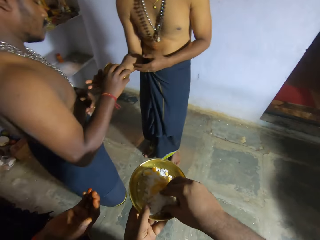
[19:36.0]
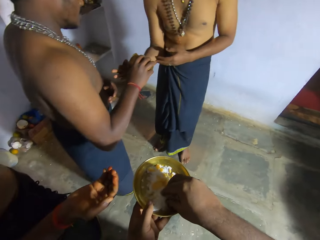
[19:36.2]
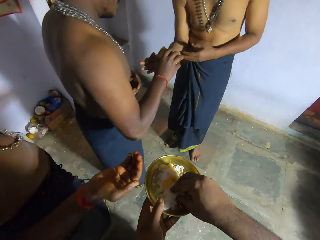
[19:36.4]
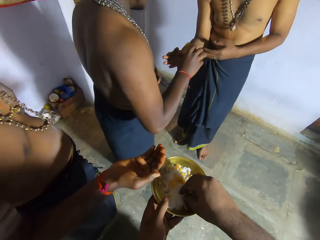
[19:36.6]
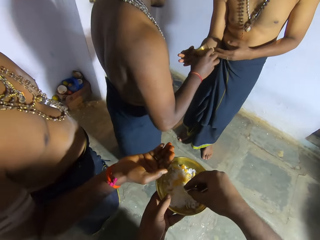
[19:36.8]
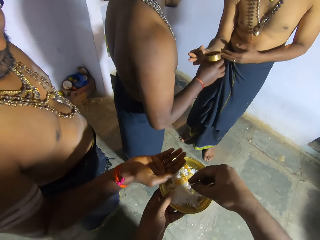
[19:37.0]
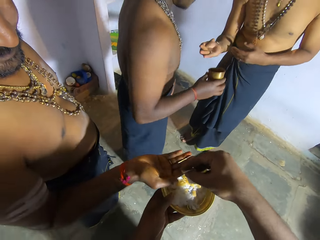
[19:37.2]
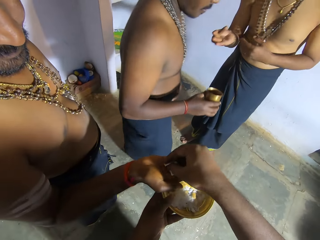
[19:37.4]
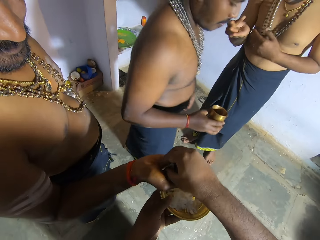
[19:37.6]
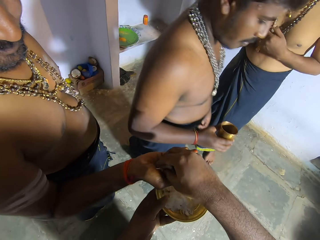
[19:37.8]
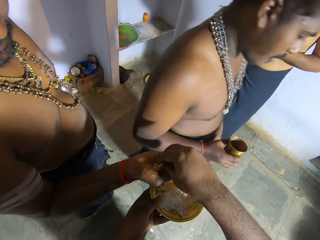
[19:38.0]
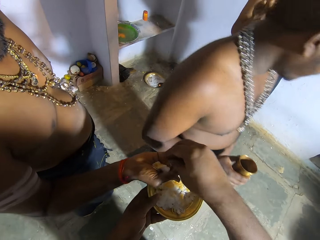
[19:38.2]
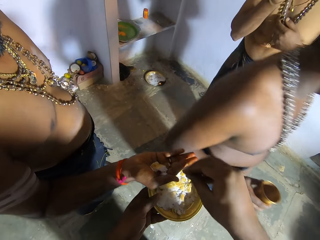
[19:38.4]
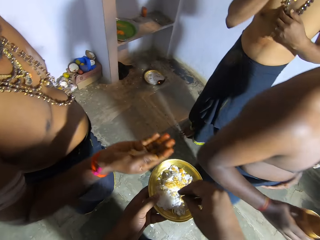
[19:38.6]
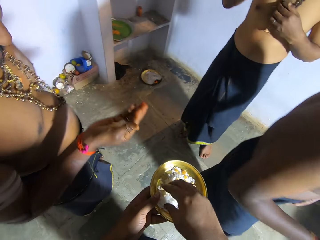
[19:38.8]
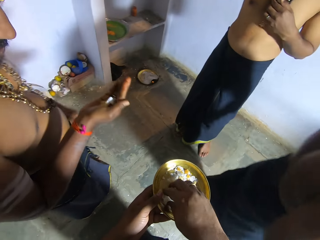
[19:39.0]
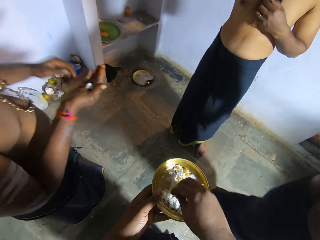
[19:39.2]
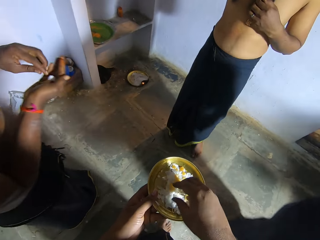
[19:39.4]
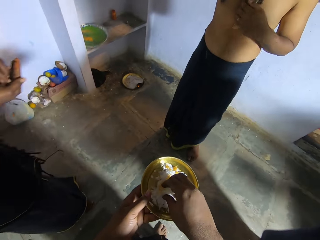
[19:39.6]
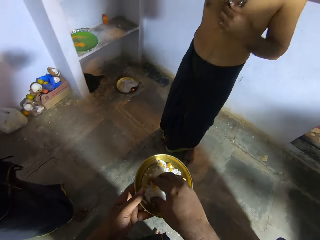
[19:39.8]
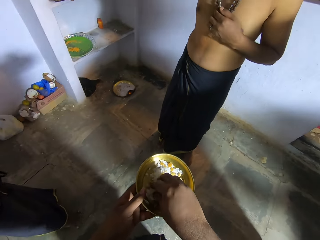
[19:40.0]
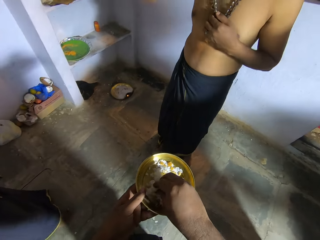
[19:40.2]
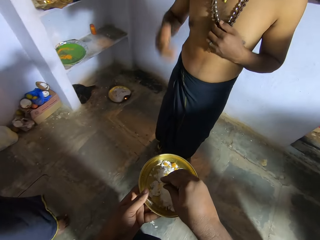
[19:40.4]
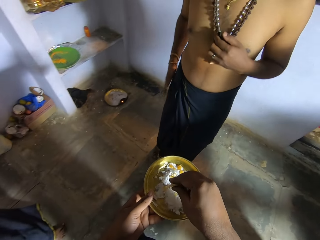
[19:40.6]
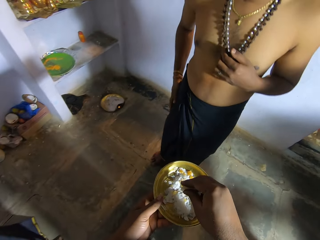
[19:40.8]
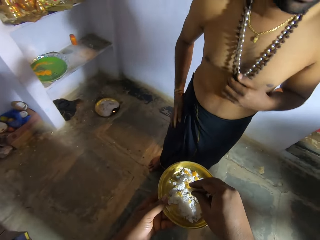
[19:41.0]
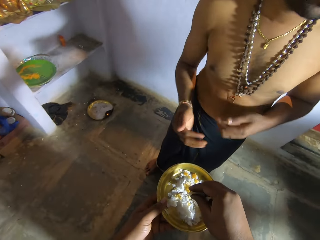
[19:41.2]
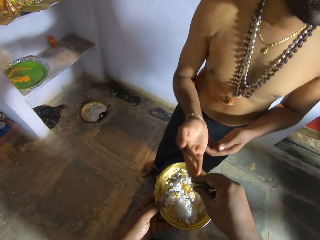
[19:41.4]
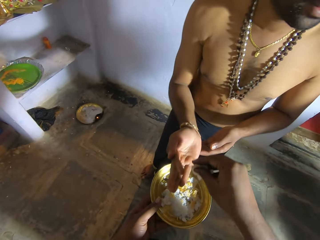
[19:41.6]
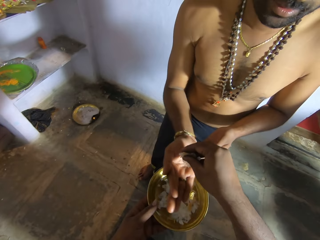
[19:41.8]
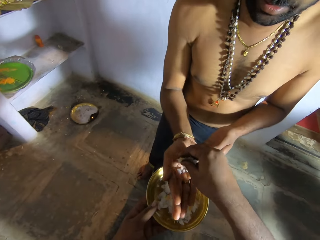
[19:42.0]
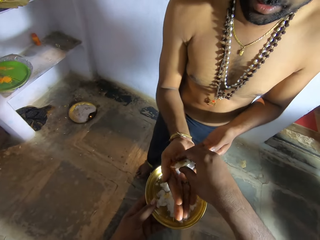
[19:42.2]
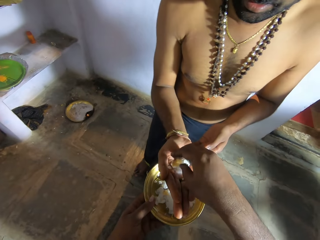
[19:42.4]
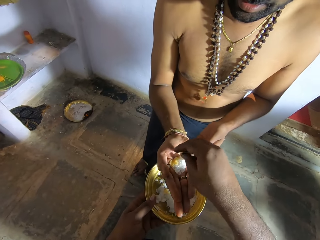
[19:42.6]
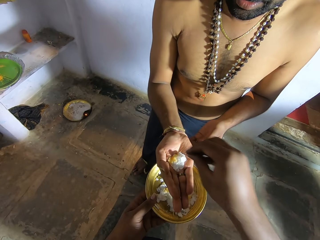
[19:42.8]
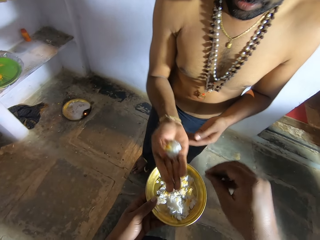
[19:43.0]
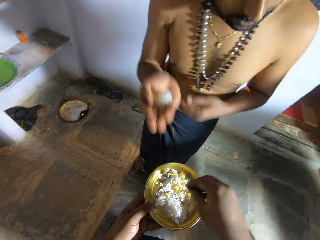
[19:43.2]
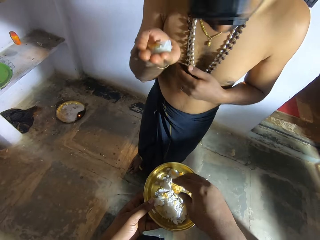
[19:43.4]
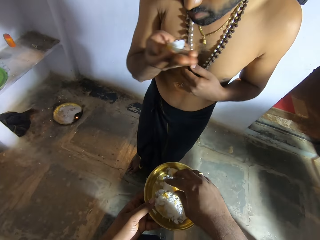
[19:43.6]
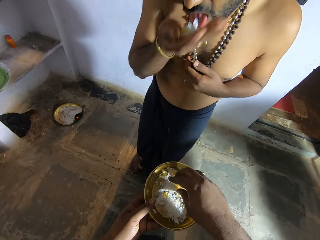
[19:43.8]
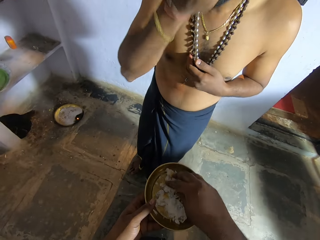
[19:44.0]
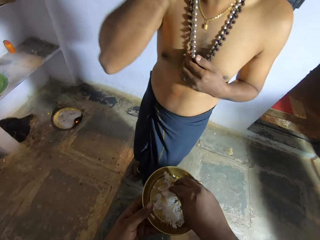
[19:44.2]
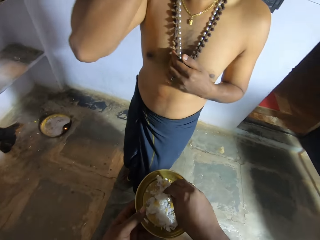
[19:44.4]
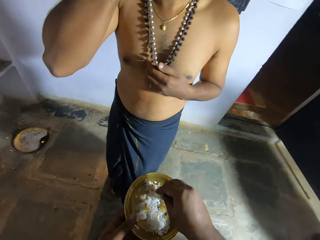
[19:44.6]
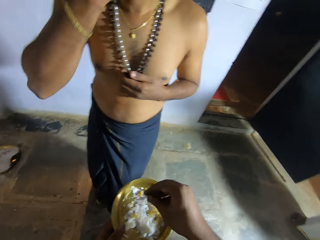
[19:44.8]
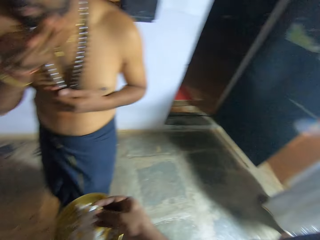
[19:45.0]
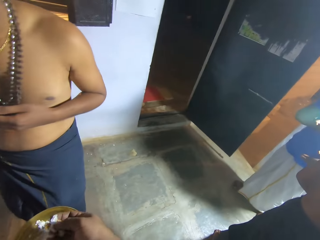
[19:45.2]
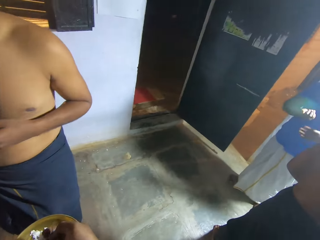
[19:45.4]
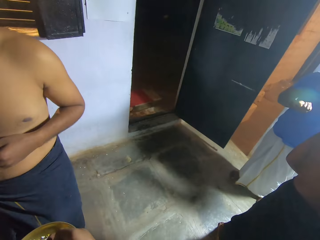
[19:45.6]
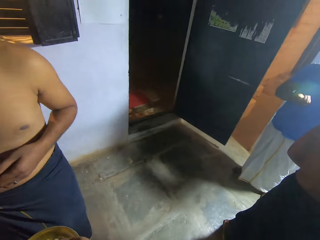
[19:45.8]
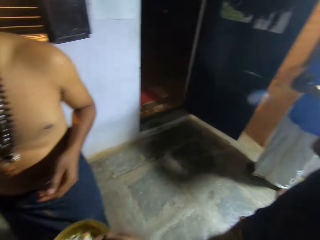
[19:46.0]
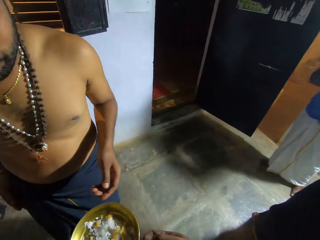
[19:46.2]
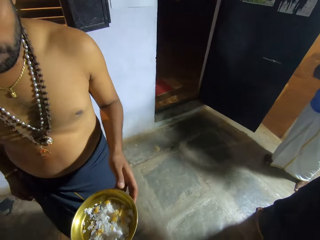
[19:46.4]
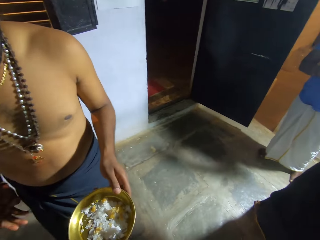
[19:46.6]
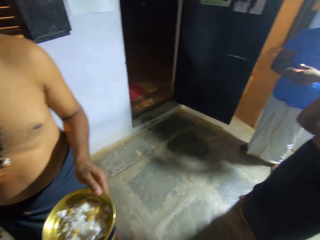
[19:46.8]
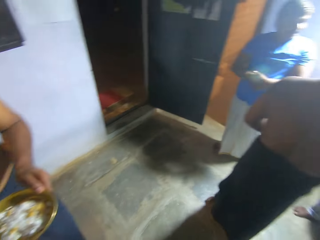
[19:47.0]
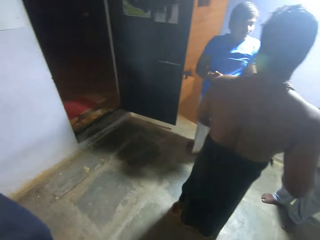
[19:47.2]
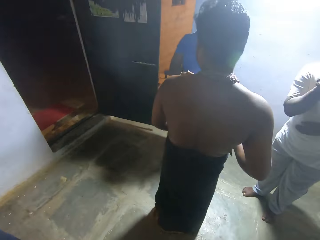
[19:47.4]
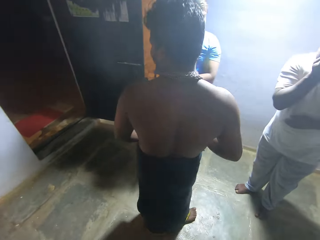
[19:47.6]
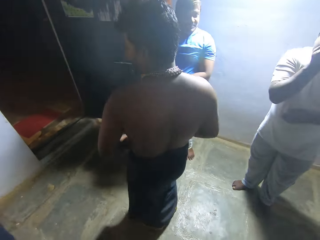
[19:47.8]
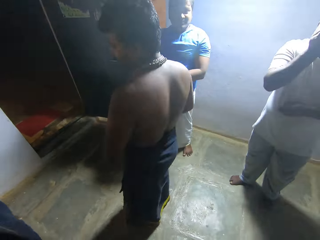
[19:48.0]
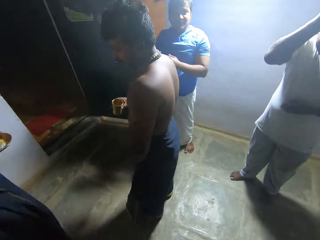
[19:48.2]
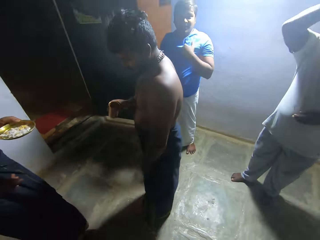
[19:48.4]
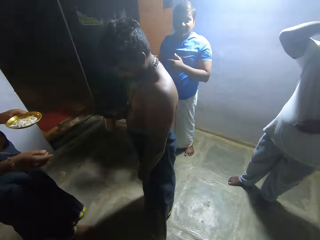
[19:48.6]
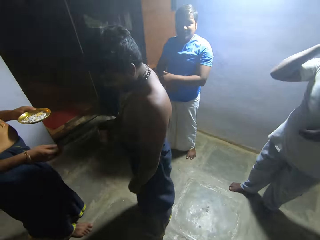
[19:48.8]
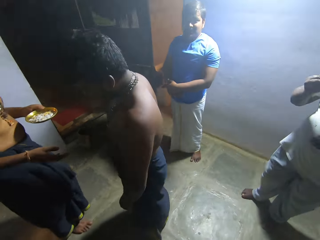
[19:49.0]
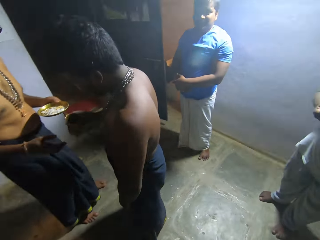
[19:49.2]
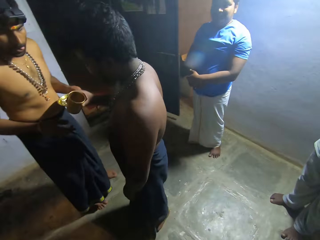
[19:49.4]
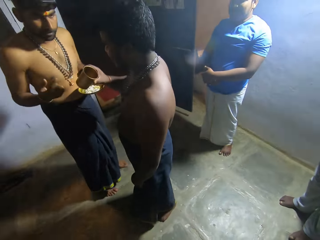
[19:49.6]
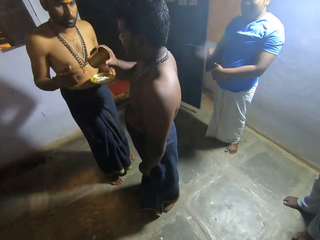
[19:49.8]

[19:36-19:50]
The camera wearer picks something from a plate with the right hand. They put something to a man's hand. Another man walks around. The camera wearer picks something from the plate with the right hand. They walk forward. A third man puts his hand forward. The camera wearer puts something to the third man's hand. The third man eats something. The camera wearer picks something from the plate with the right hand. They talk and look around. They pass the plate to the third man and look around. The second man turns around and walks around.

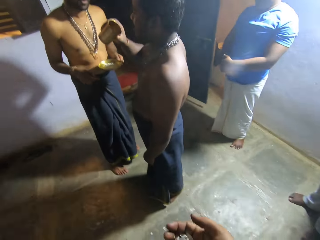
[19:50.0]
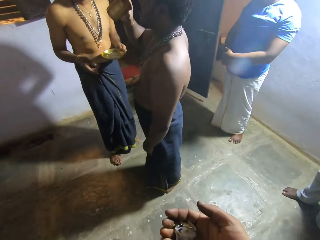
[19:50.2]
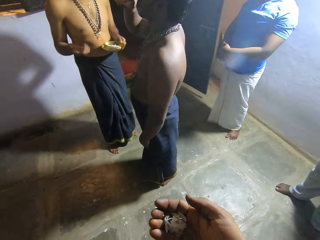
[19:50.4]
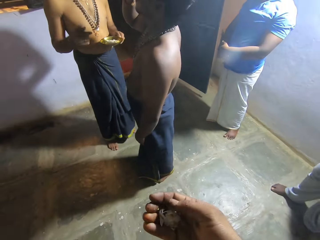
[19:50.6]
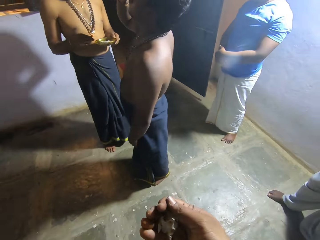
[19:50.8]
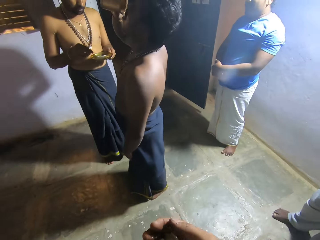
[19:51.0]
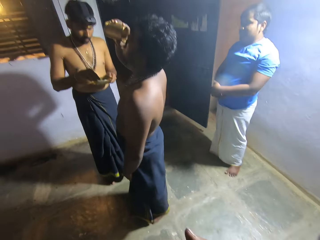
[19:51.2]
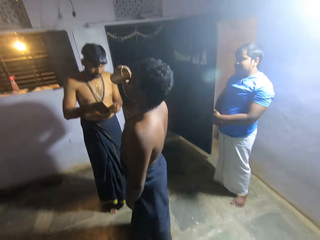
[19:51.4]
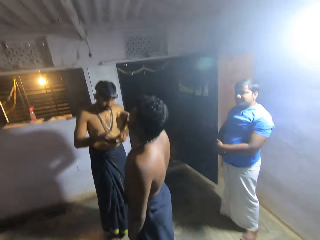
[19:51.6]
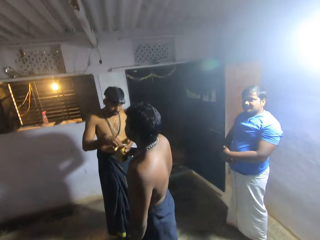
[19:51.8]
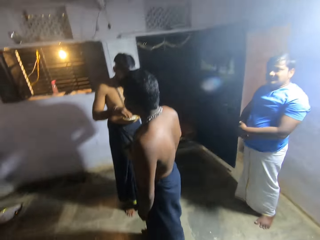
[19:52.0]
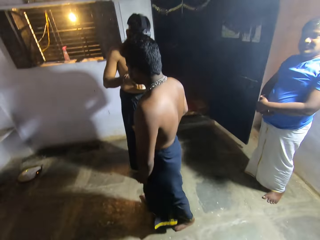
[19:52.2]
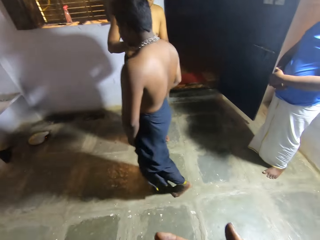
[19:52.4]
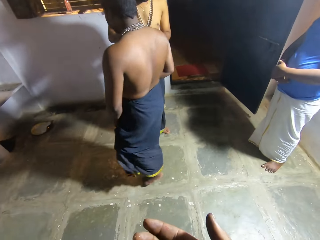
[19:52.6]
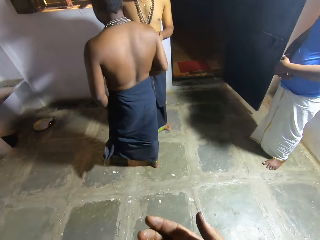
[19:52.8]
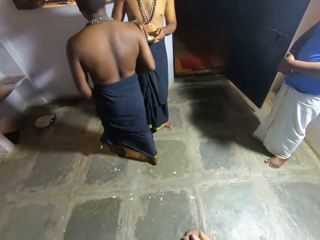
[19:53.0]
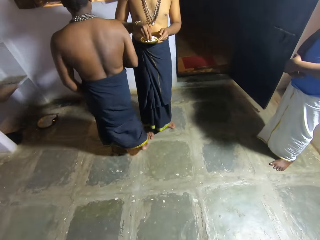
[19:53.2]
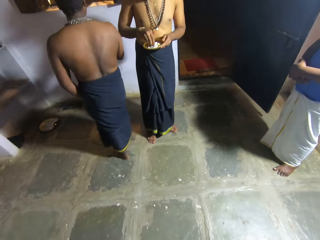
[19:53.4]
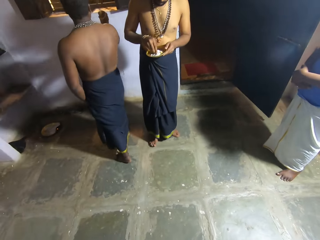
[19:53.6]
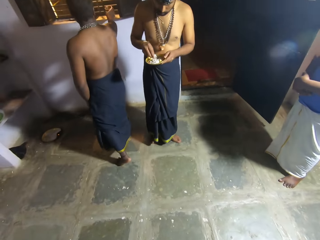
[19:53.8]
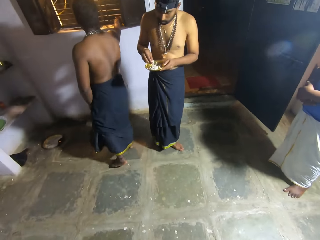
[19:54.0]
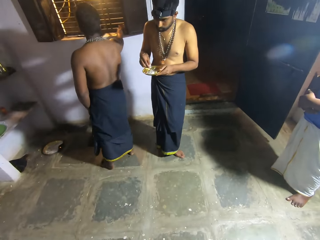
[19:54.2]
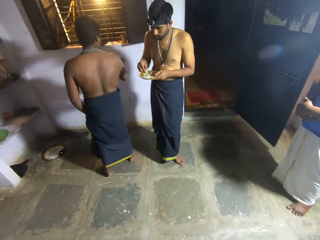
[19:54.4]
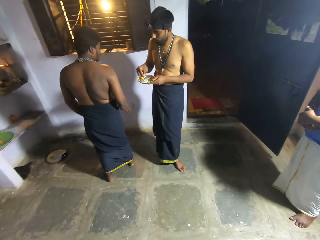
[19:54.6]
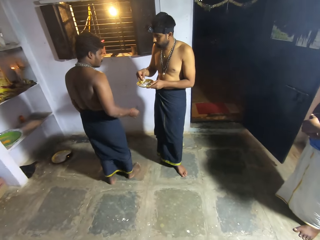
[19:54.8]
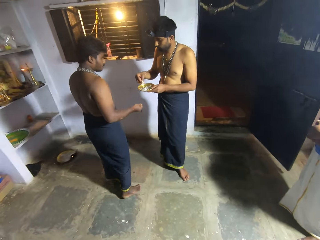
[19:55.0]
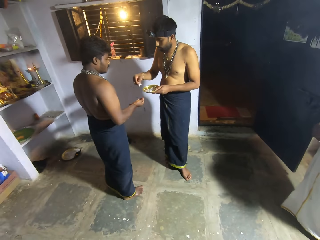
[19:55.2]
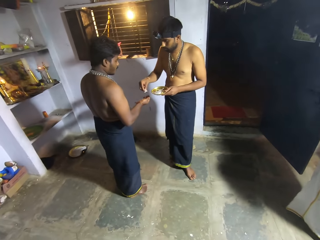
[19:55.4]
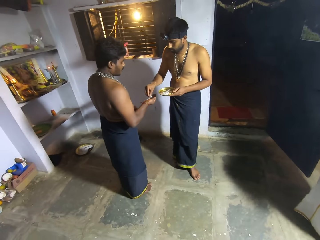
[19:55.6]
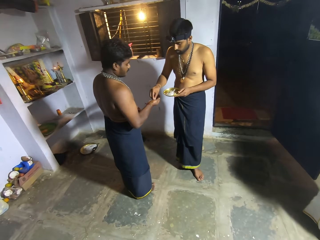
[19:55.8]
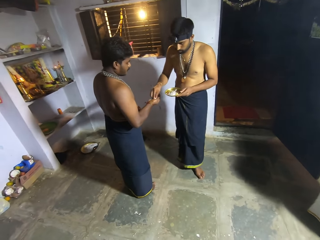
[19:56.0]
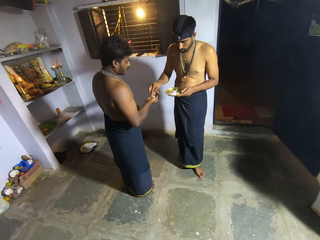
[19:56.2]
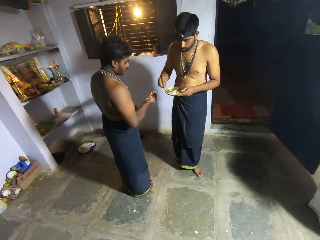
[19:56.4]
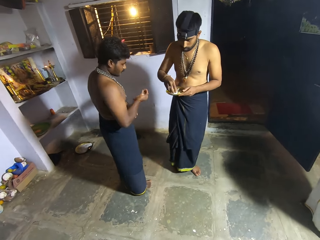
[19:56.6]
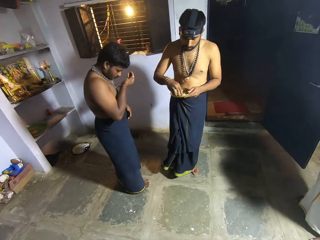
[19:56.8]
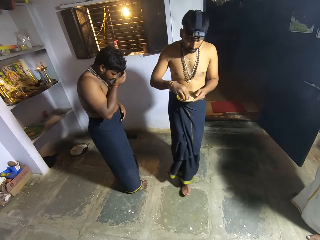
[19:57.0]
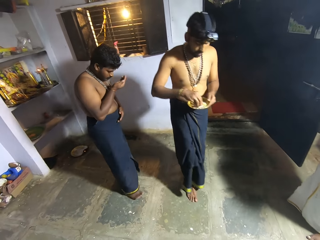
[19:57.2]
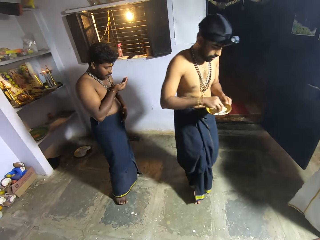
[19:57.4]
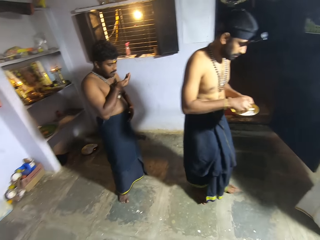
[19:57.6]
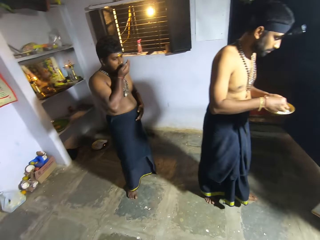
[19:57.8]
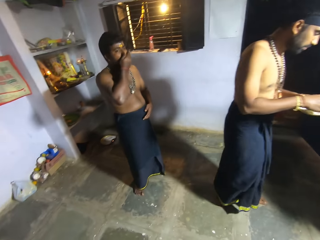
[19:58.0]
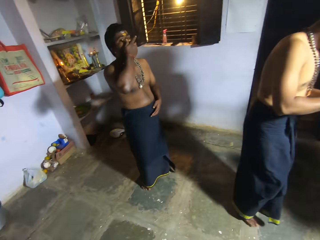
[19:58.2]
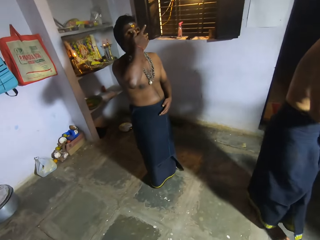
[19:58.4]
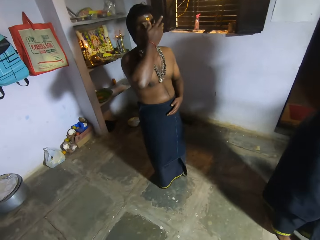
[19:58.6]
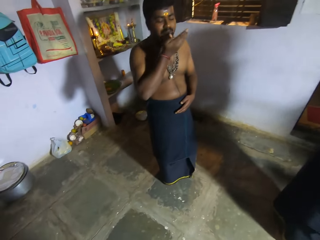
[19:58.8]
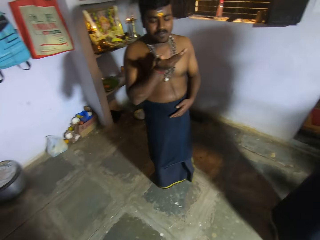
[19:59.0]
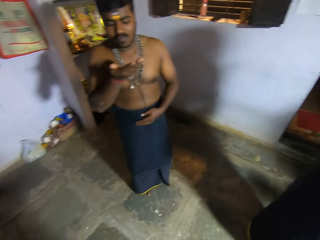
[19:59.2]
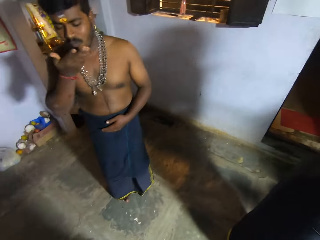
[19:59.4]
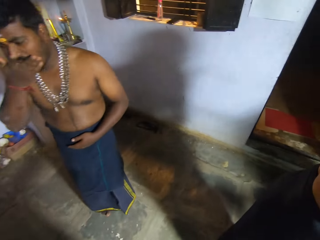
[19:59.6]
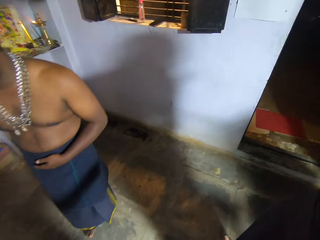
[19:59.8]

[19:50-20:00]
A man drinks a drink. The man stops, walks around, stops. The man puts the glass on the shelf and turns around. Another man picks something from a plate. The other man puts something on the first man's hand. The other man picks something from the plate. The first man sniffs something. The first man moves the hand to the face. The other man walks around. The first man eats something and looks at his hand.
